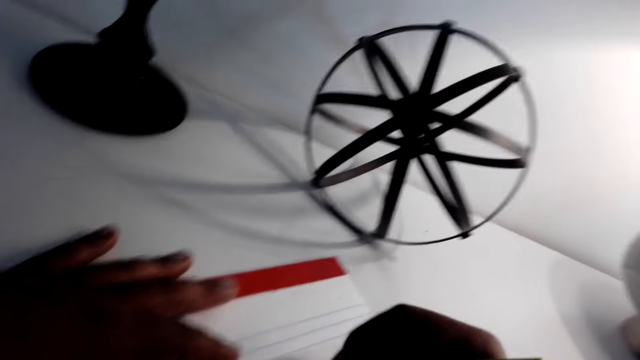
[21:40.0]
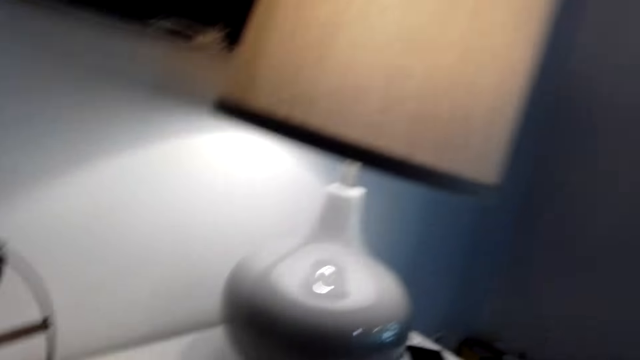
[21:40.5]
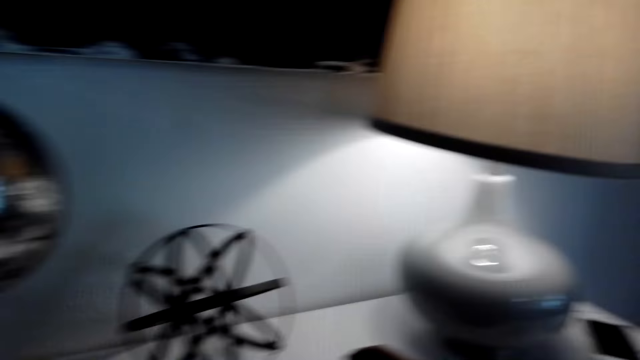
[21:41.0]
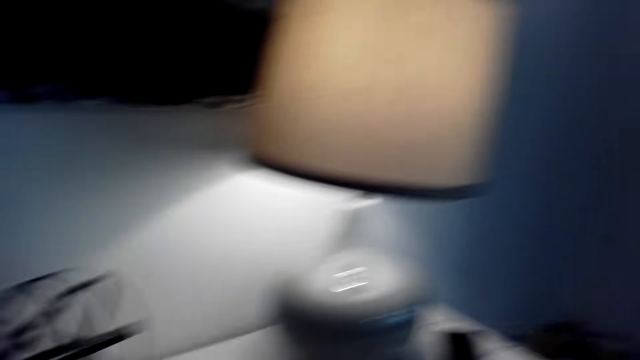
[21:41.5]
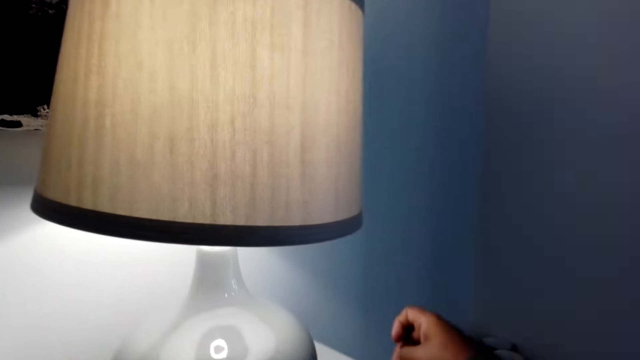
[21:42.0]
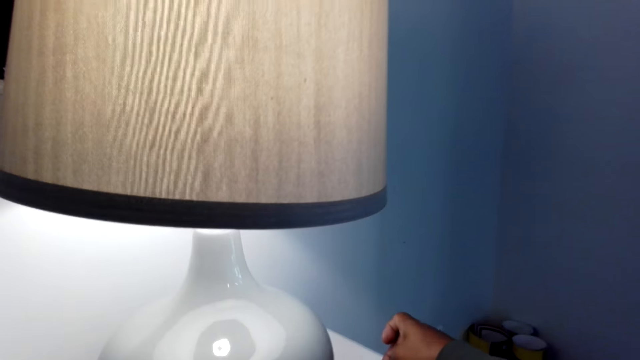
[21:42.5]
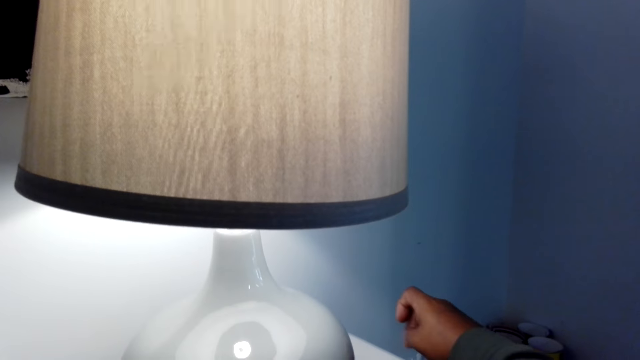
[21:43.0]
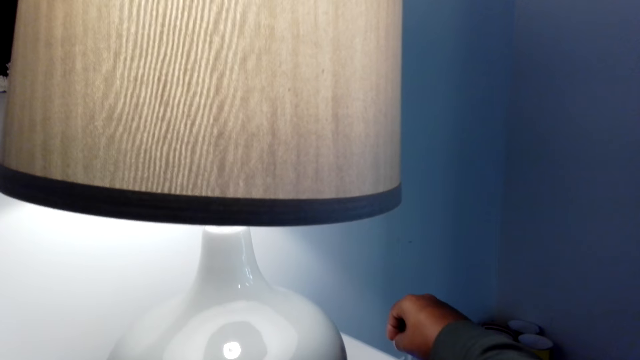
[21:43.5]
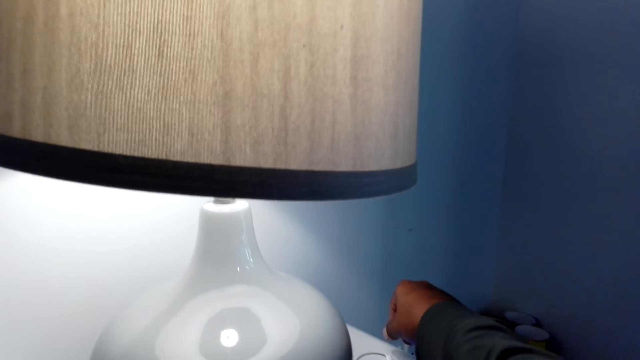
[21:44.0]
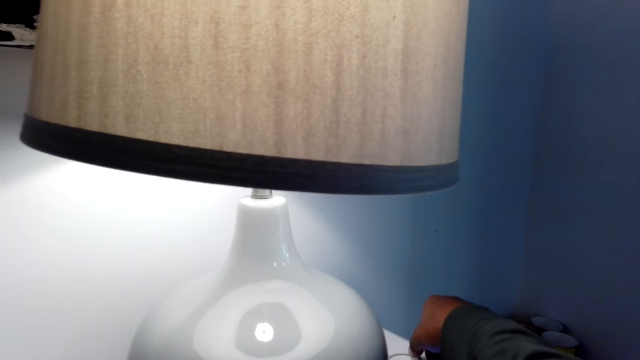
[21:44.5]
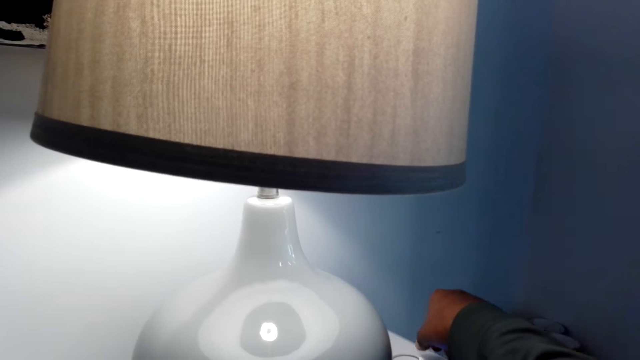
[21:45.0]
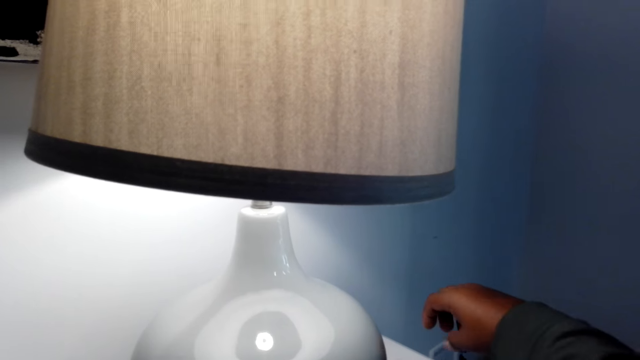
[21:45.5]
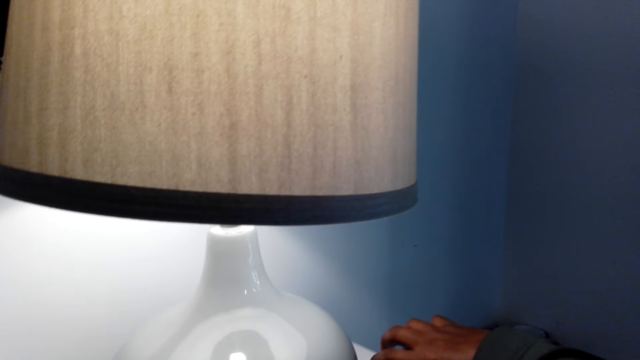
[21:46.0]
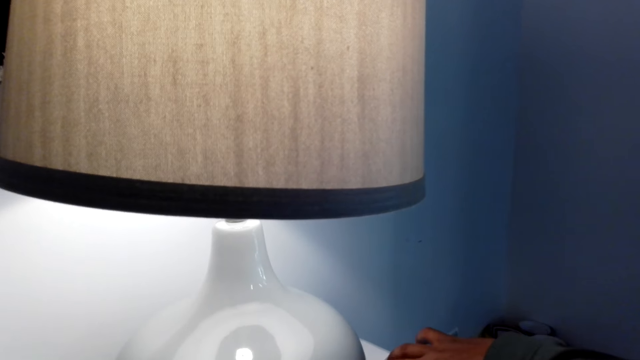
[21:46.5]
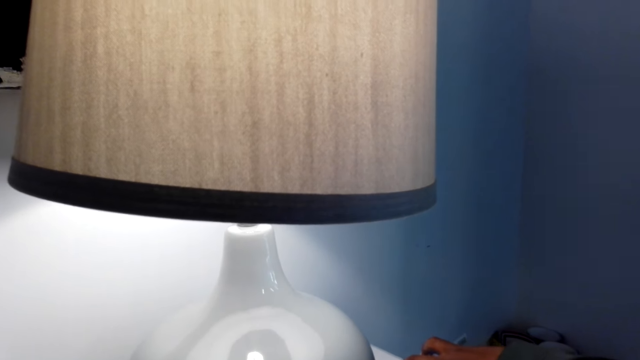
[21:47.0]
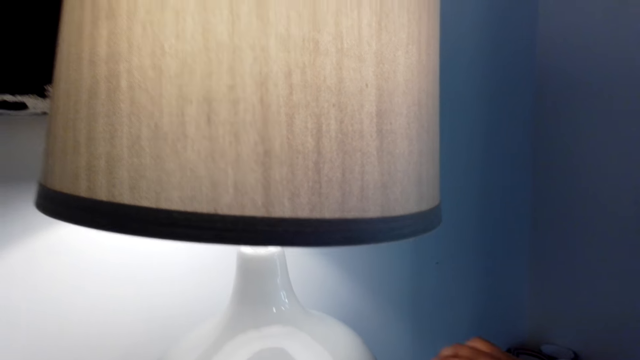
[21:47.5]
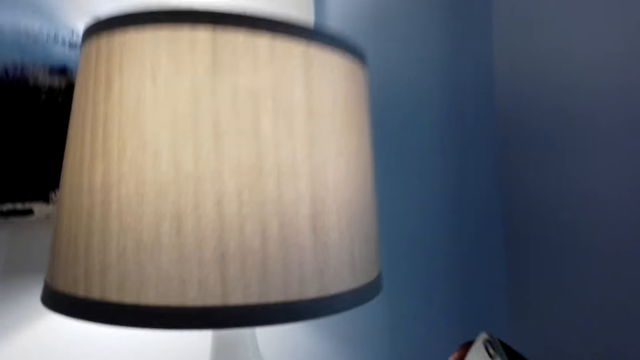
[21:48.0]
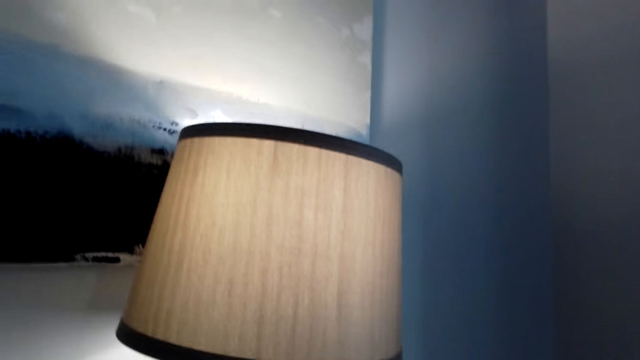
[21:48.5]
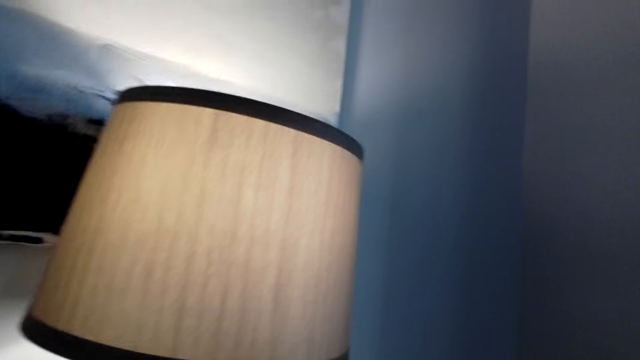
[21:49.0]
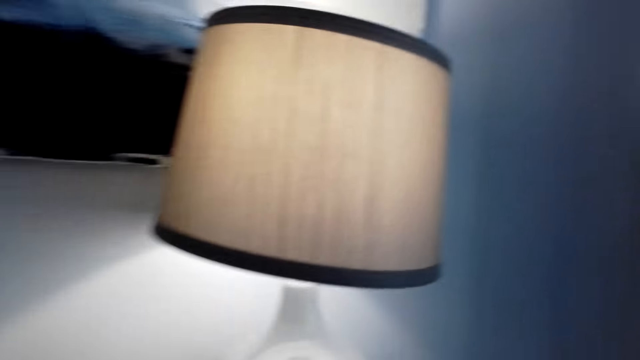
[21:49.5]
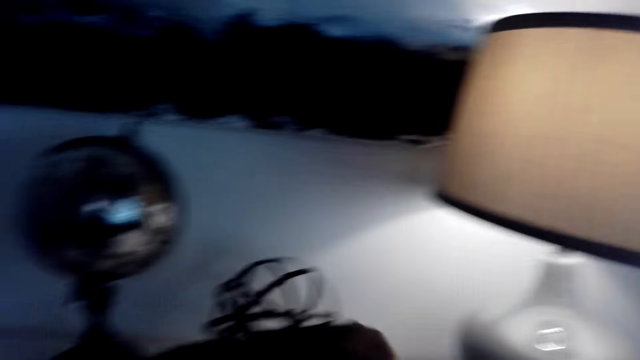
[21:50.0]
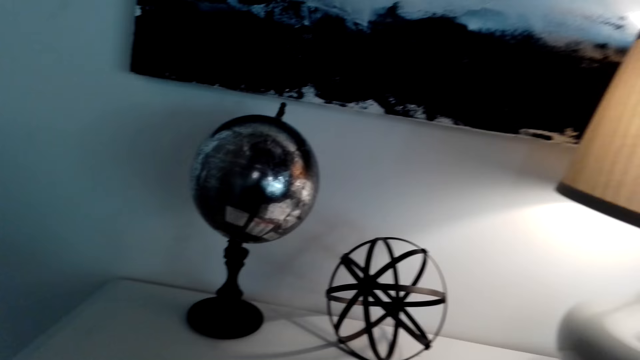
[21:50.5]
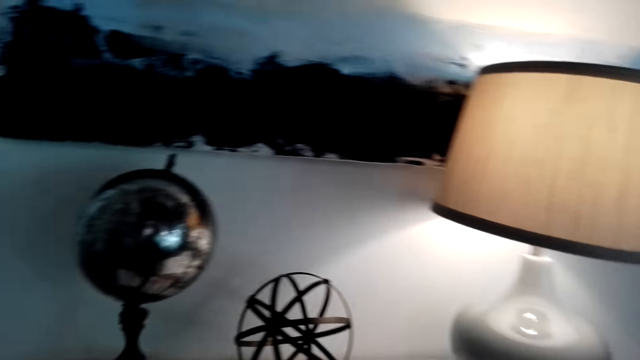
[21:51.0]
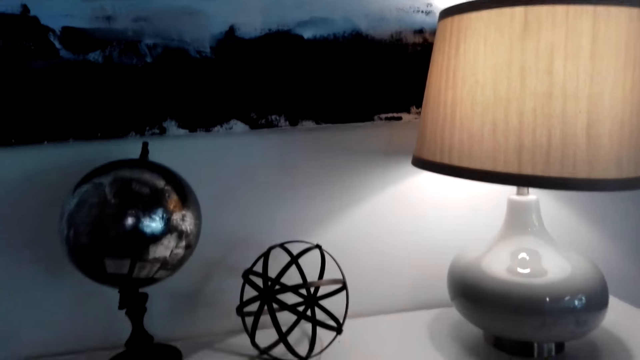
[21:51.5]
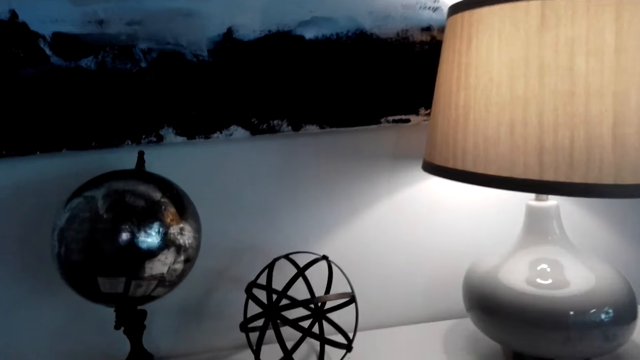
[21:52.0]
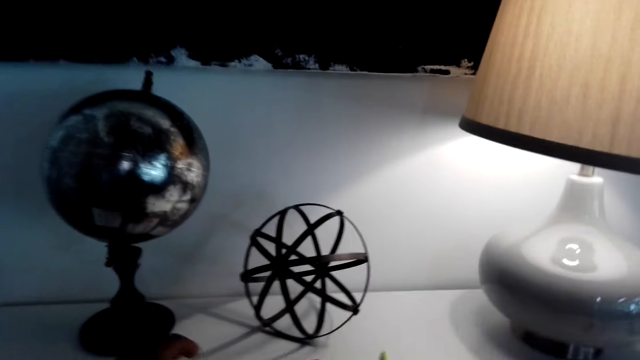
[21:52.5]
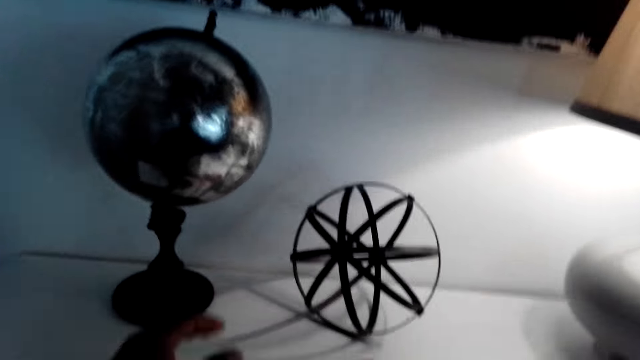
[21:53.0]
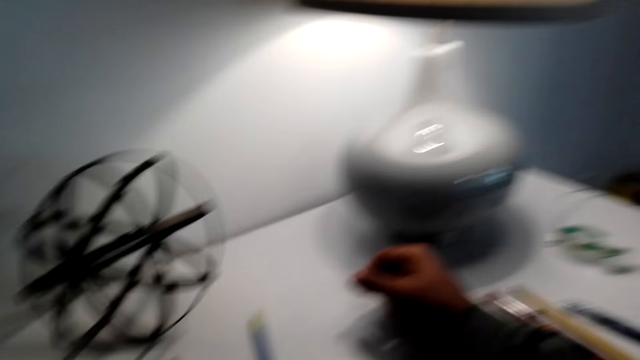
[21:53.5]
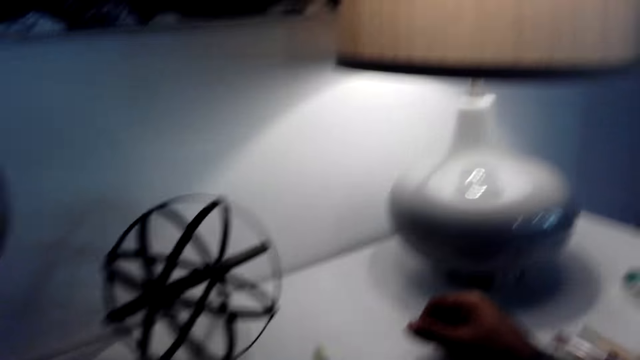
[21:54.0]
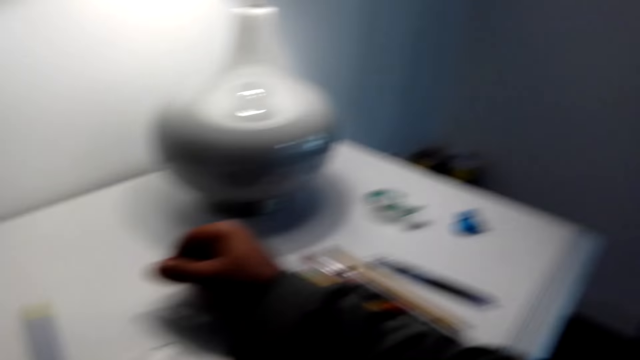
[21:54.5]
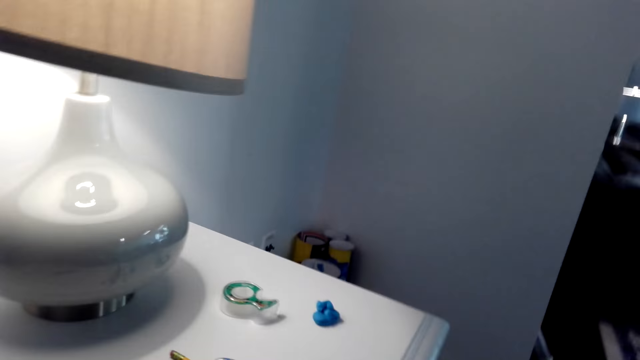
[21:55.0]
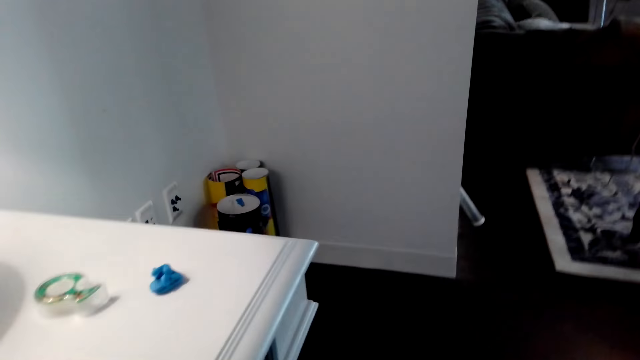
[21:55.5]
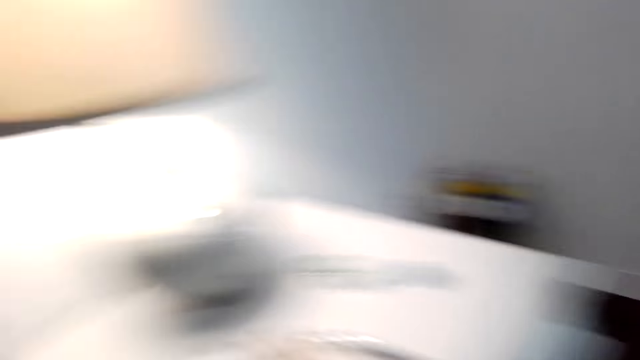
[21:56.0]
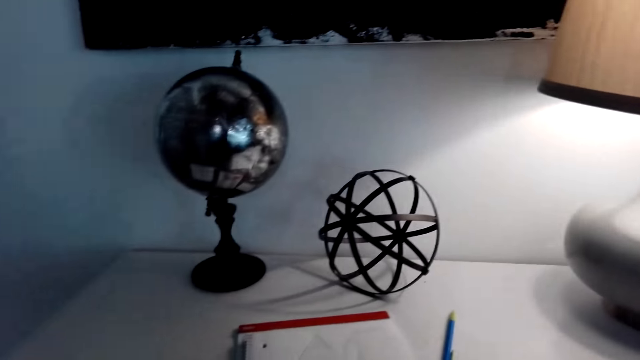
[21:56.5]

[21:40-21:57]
The camera wearer looks around. He lifts his hand. He touches something. He looks around the room.

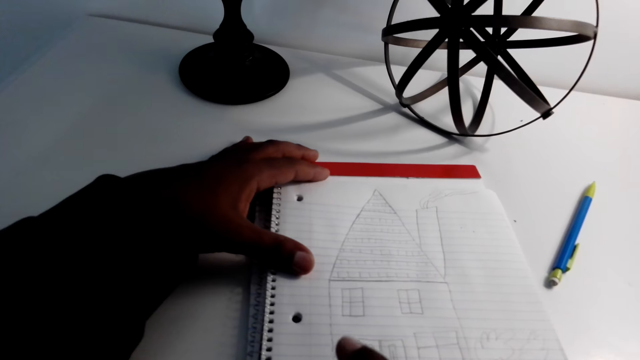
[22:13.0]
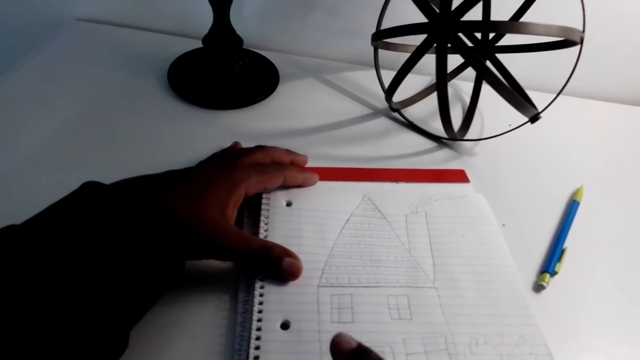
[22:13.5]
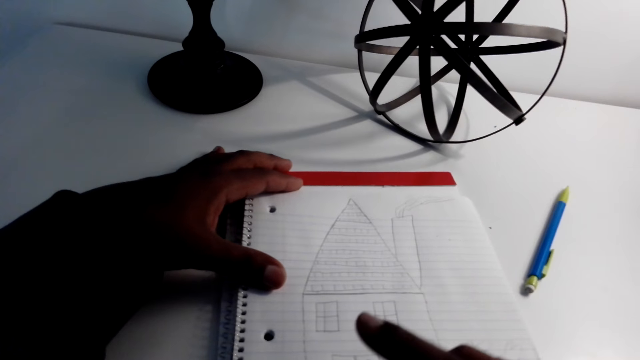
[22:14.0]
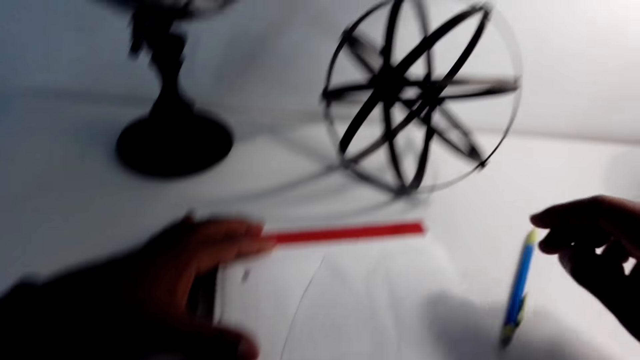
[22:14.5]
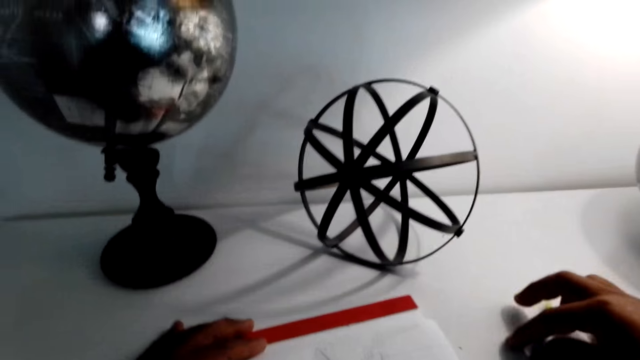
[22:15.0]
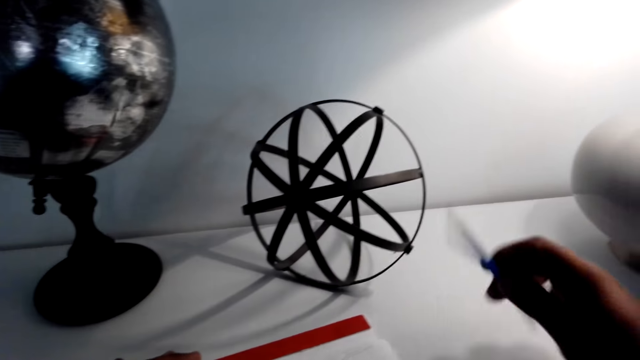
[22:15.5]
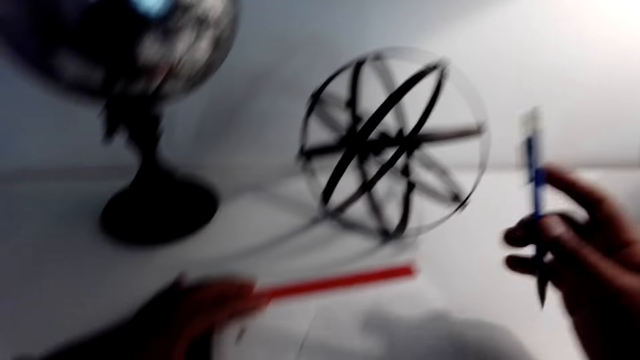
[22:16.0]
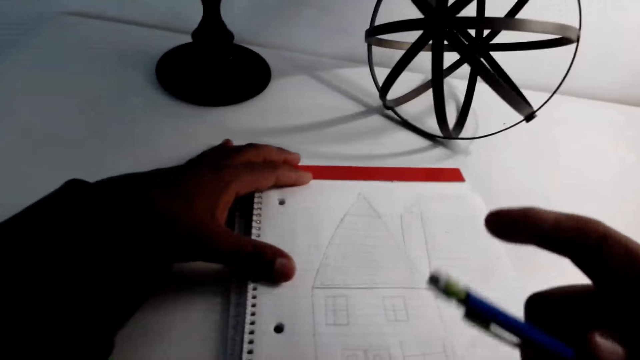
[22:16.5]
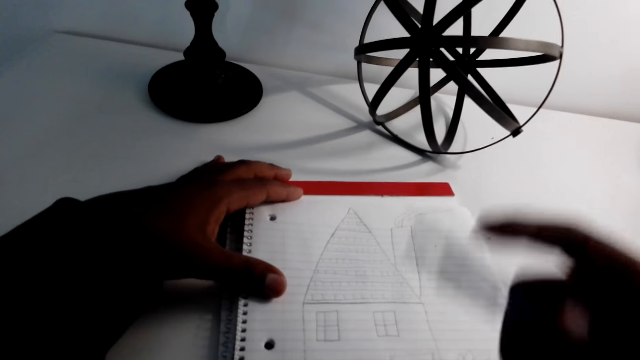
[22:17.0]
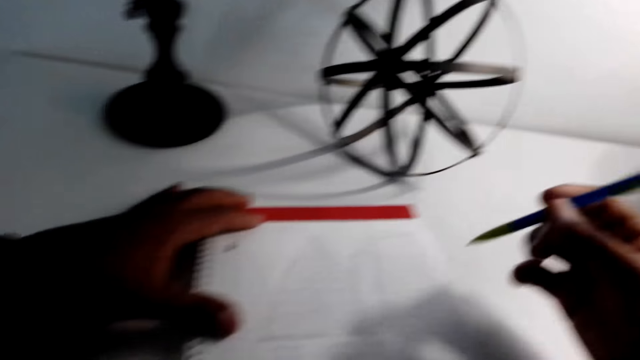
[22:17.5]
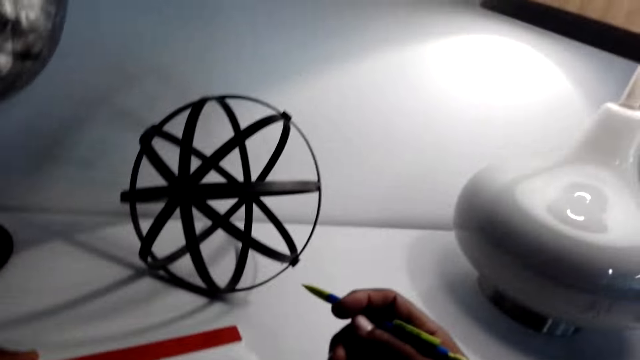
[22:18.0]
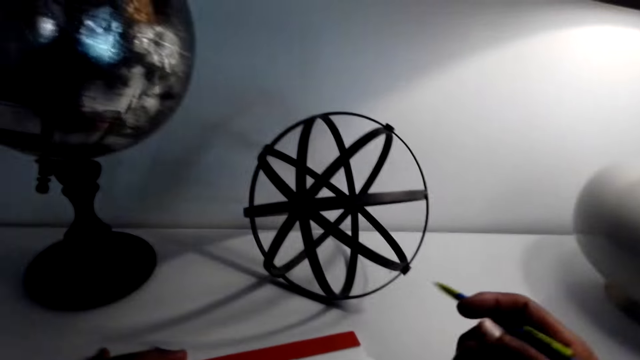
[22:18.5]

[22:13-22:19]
The camera wearer looks at the drawing. They pick up a pencil.
